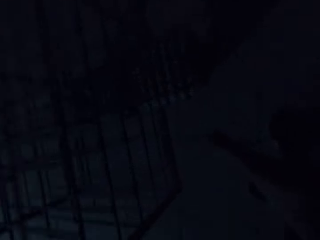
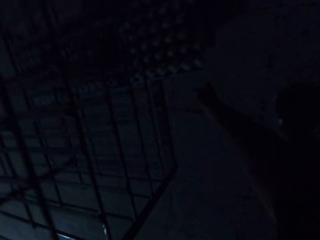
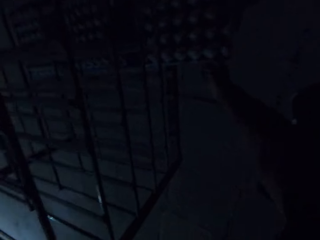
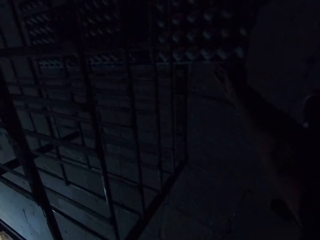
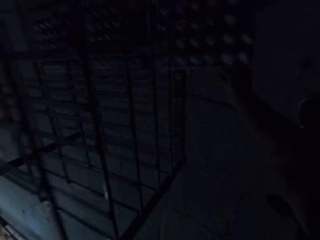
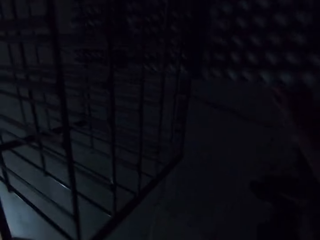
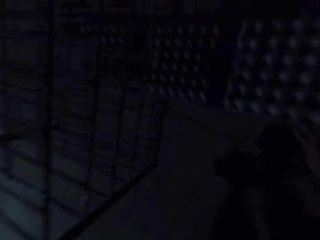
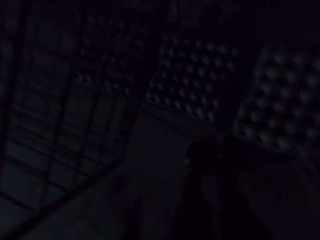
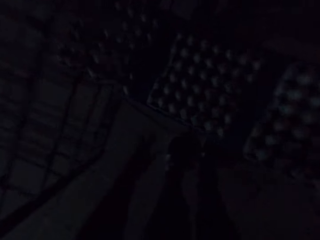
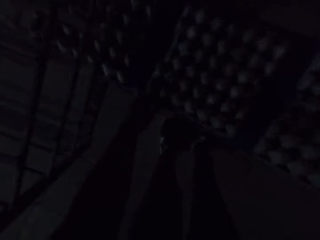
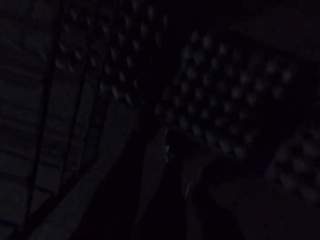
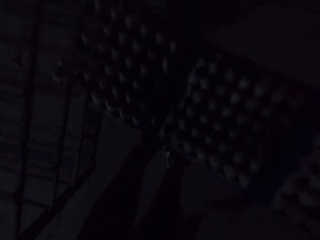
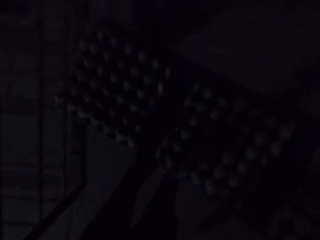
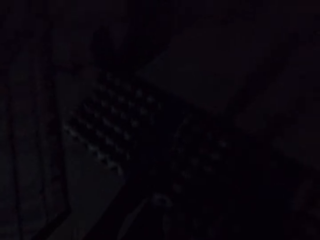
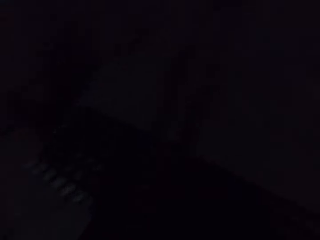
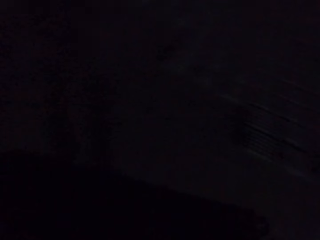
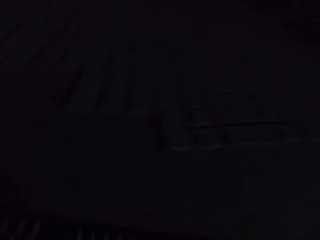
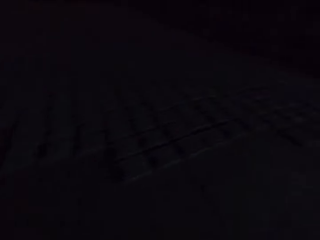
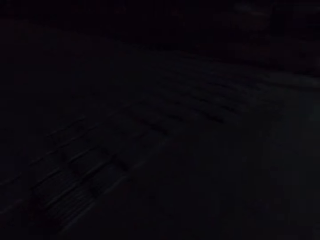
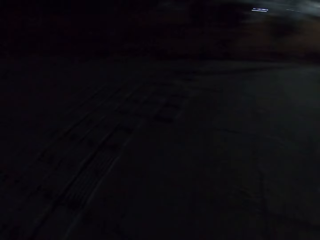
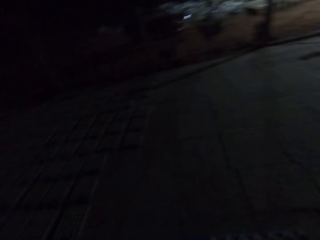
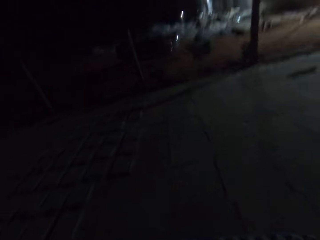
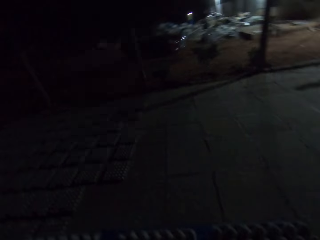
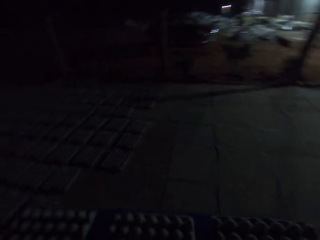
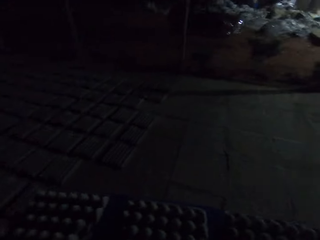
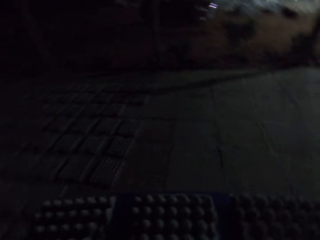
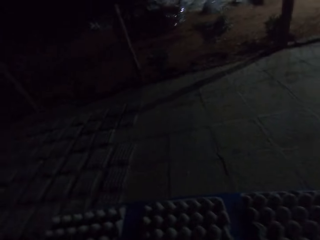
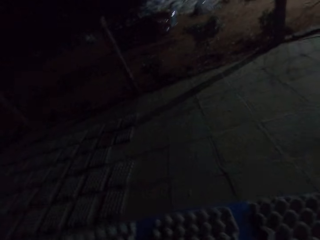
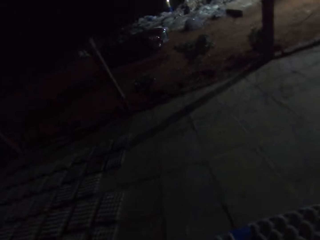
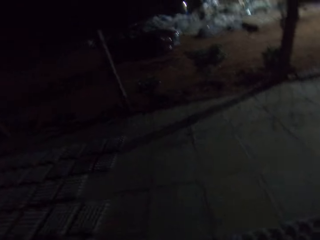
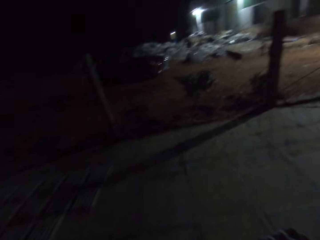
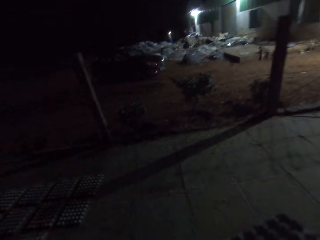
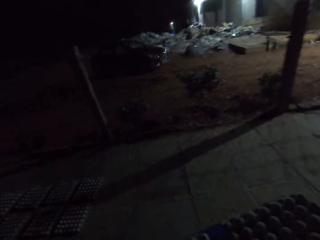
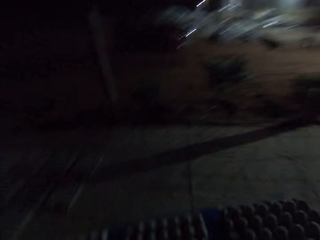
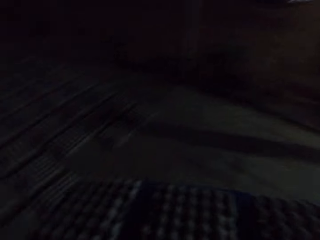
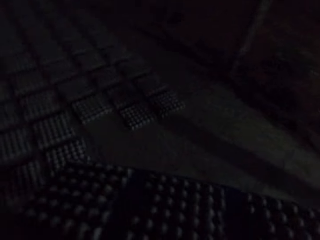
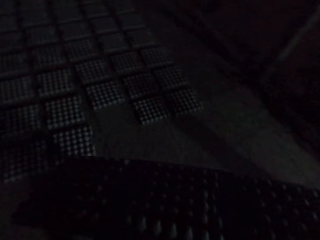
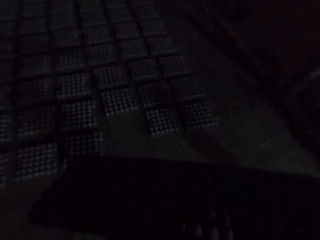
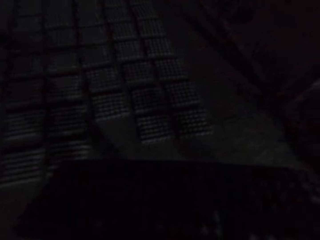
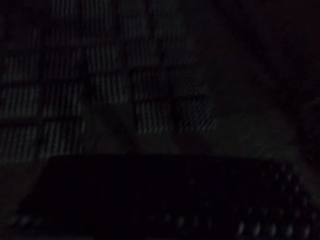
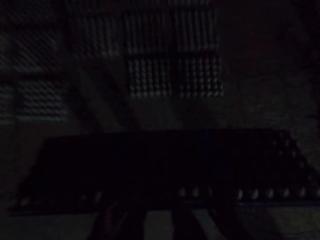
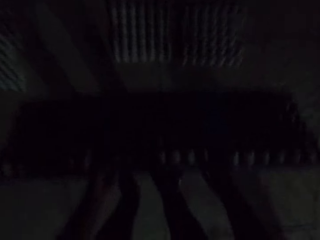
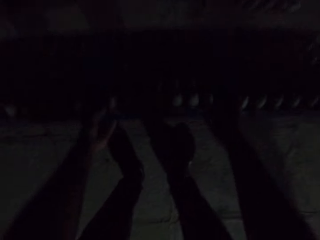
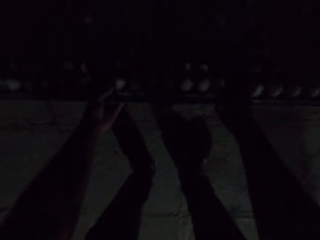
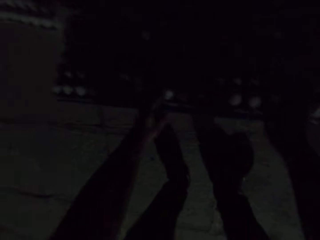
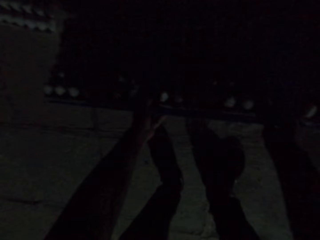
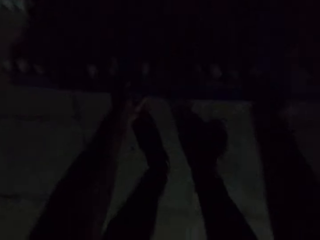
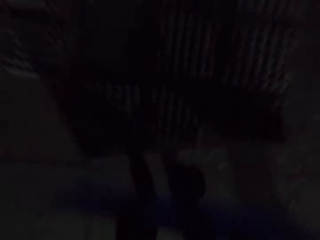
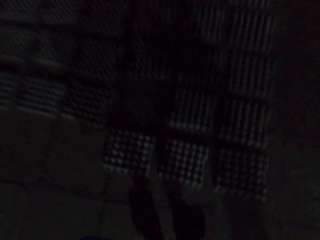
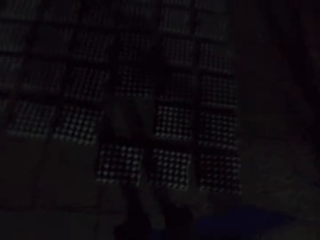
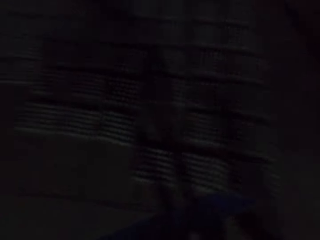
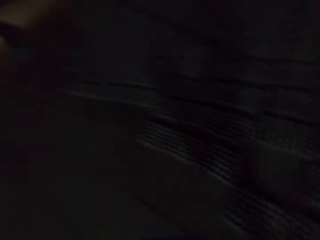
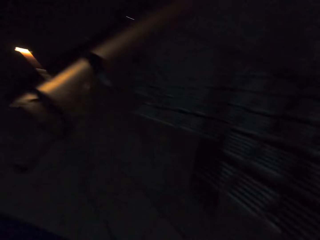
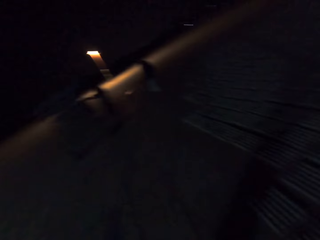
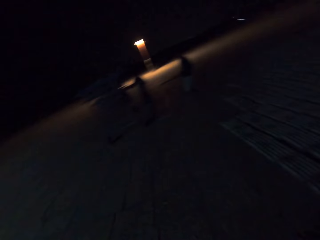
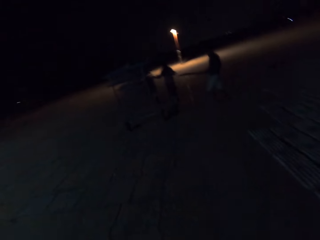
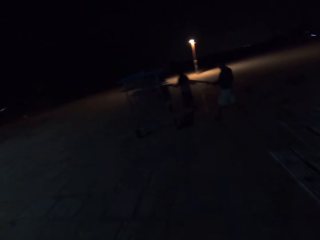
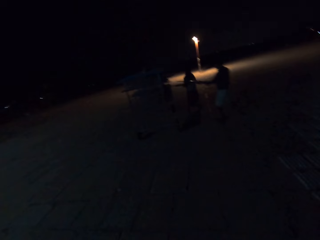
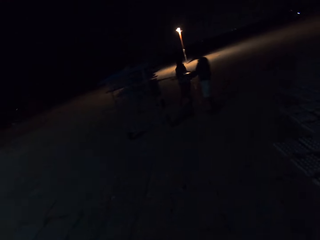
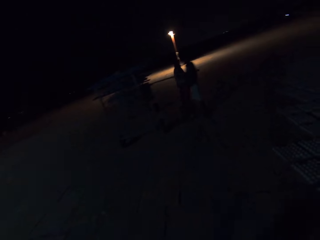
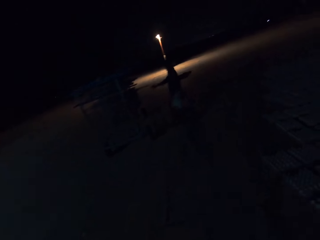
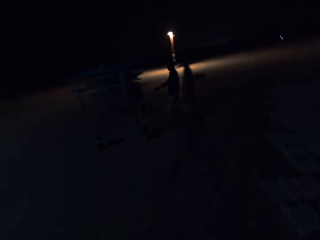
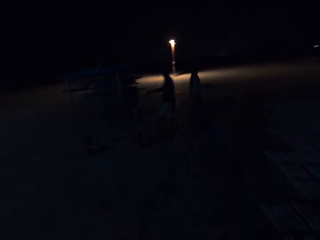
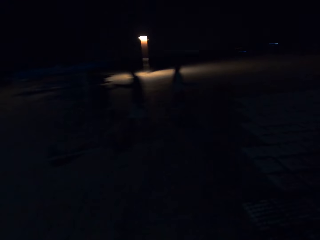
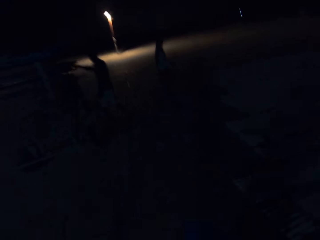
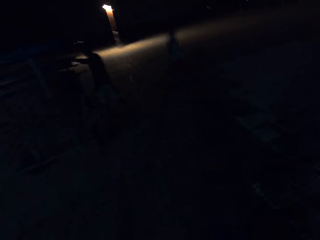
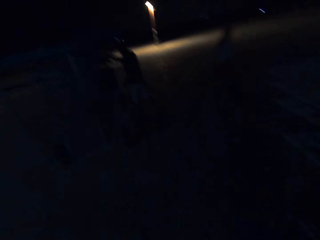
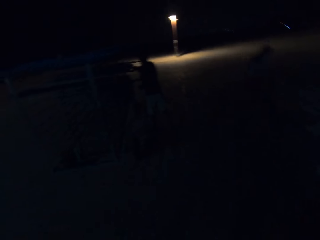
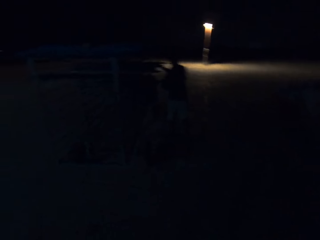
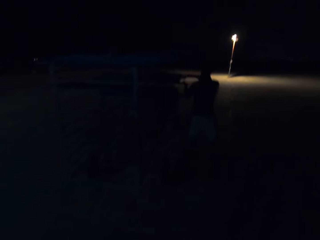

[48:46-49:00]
The camera wearer picks a board on the rack. They carry some egg trays from the cart. They talk to someone. They drop the egg trays on the ground. They move towards a warehouse. They talk to someone.

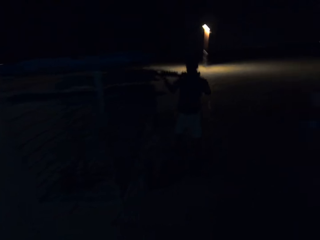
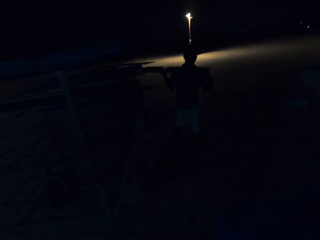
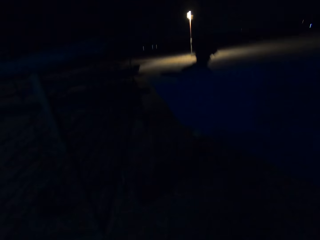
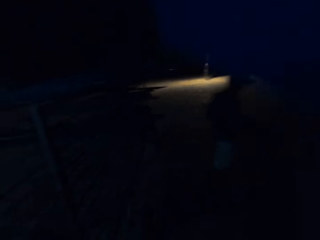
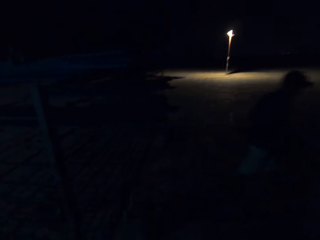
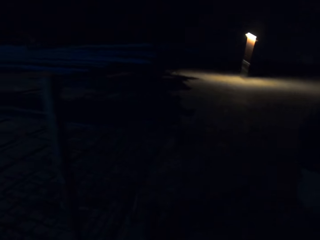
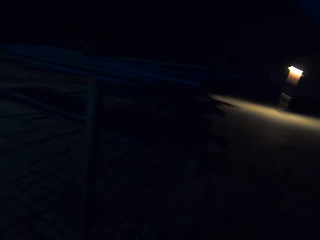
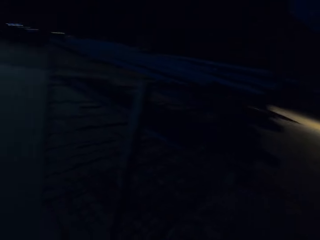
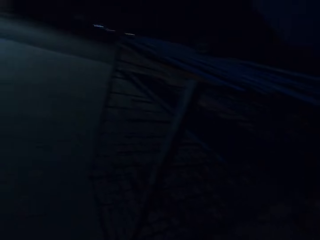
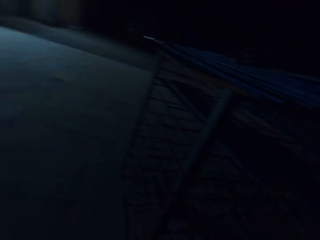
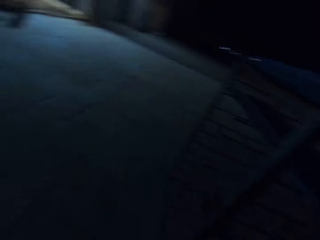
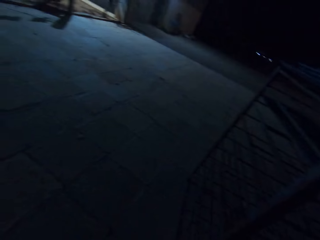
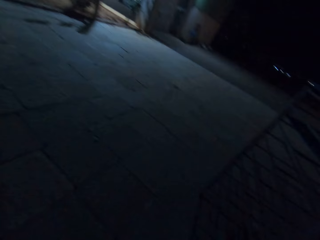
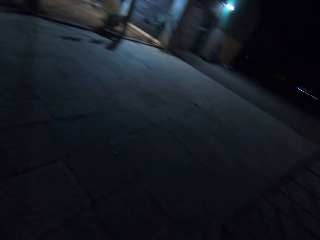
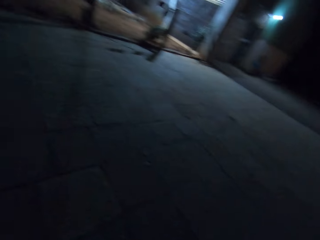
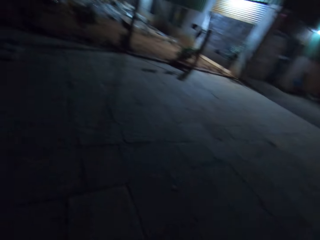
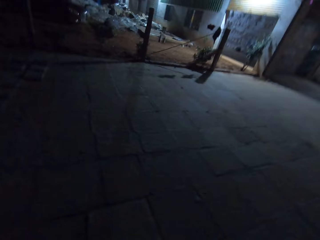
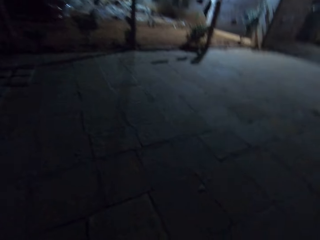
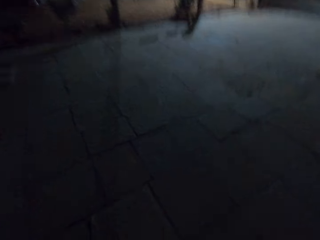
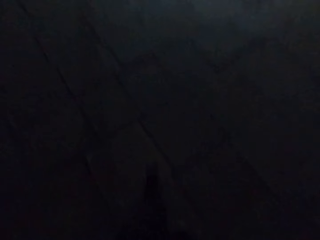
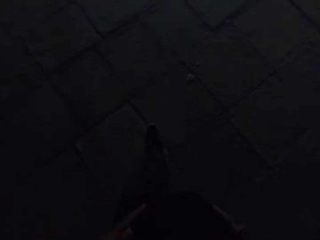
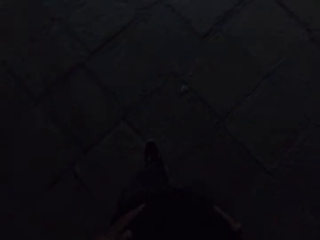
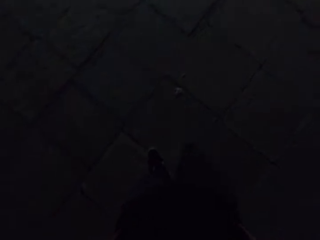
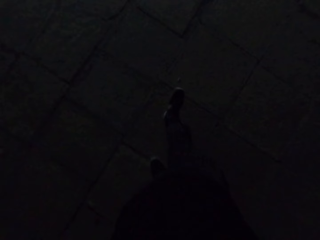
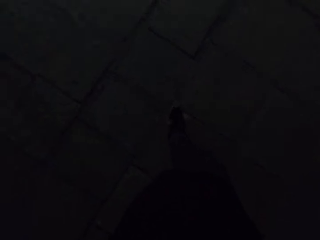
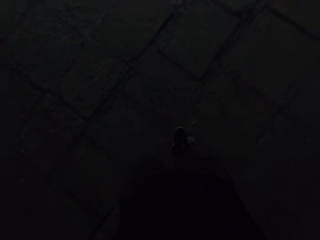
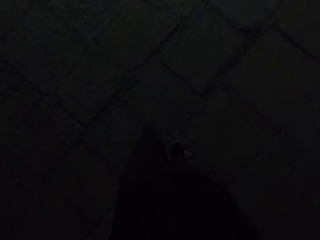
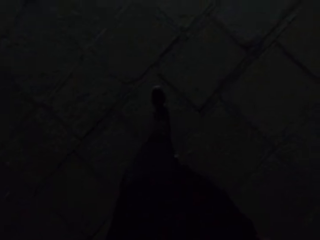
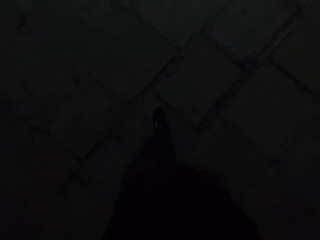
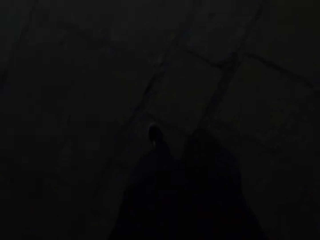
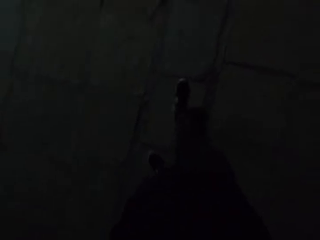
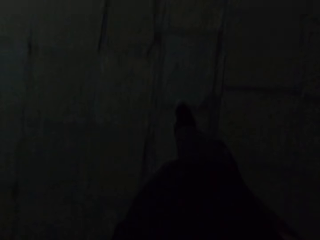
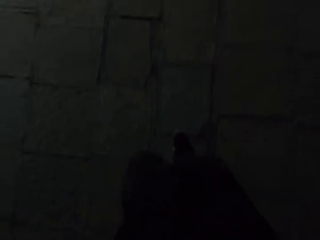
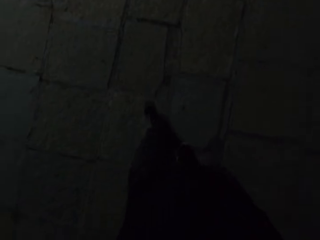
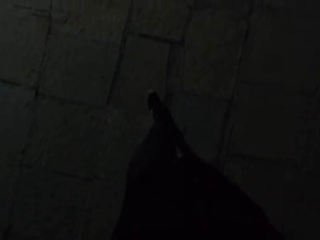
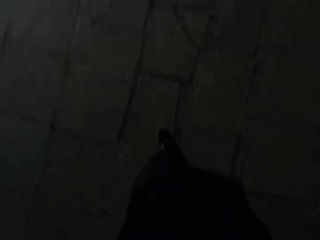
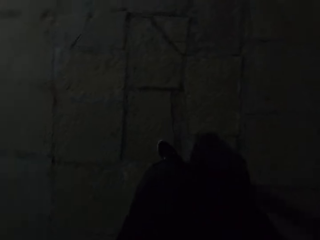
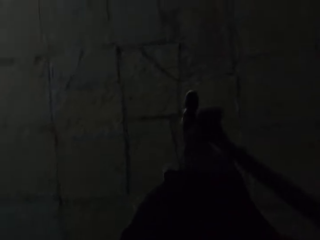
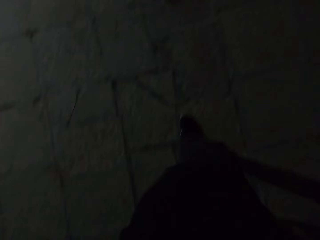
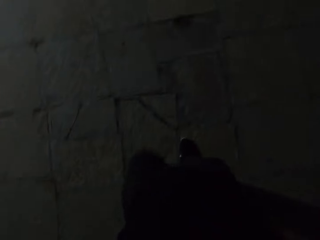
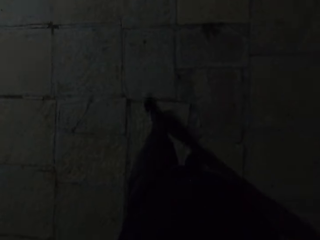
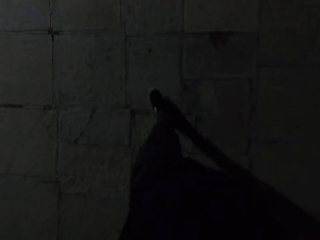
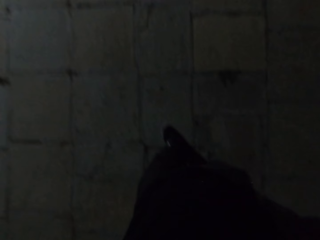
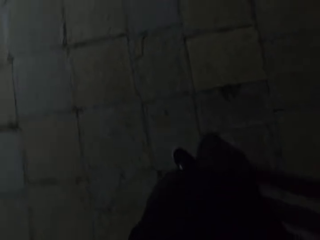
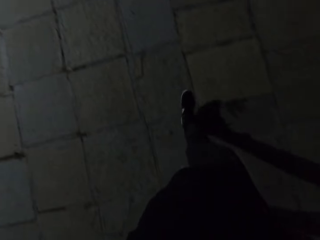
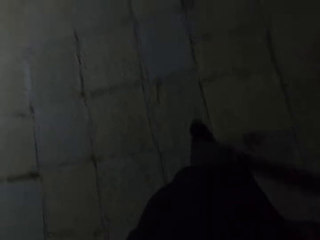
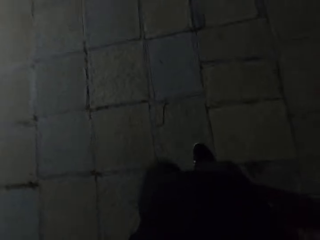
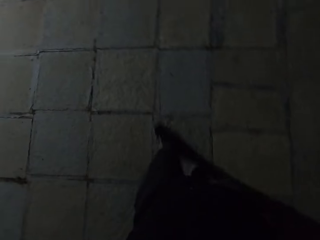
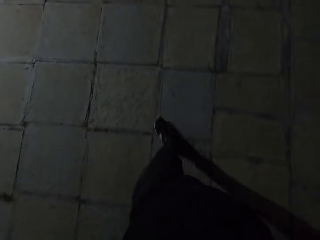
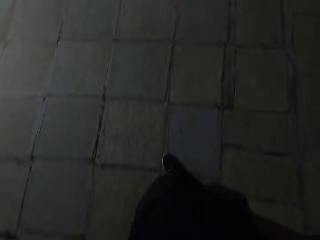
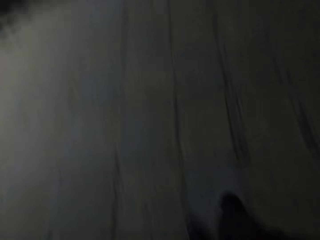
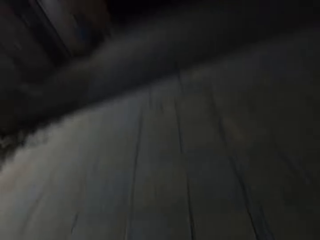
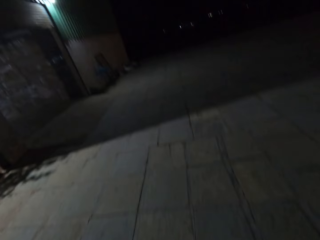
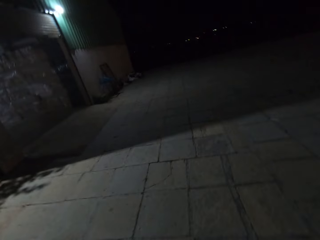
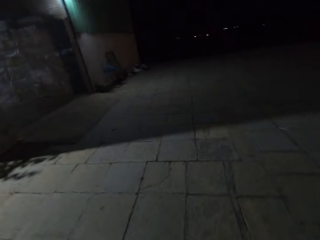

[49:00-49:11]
The camera wearer places the board on the rack. They walk around.
